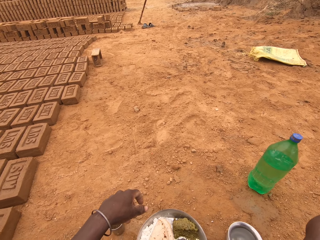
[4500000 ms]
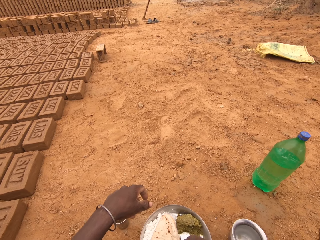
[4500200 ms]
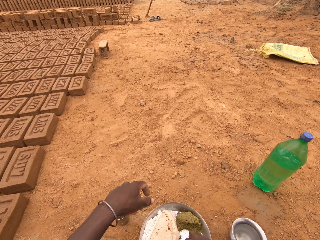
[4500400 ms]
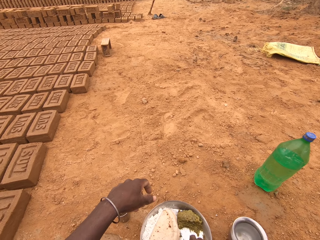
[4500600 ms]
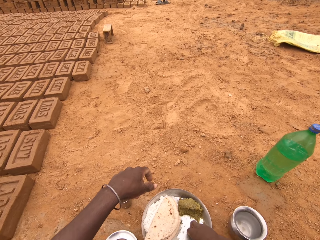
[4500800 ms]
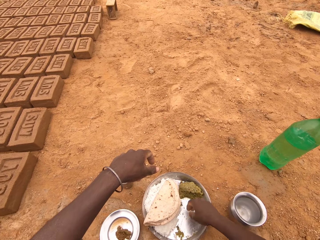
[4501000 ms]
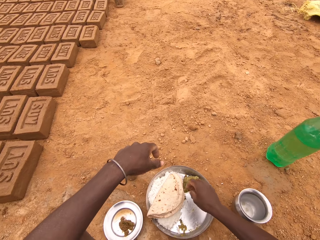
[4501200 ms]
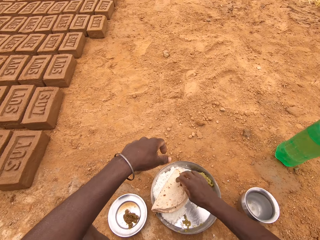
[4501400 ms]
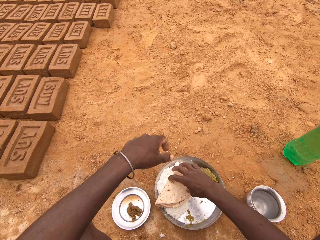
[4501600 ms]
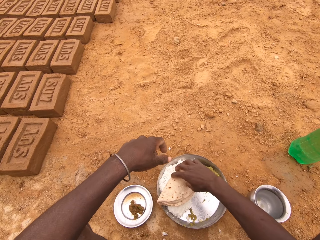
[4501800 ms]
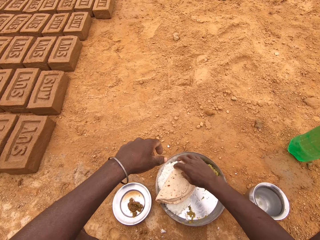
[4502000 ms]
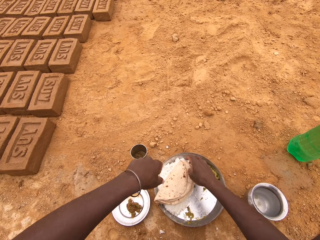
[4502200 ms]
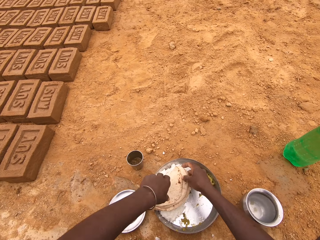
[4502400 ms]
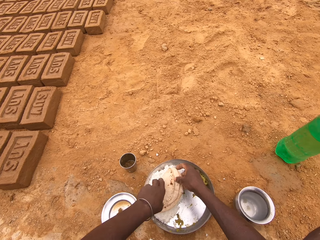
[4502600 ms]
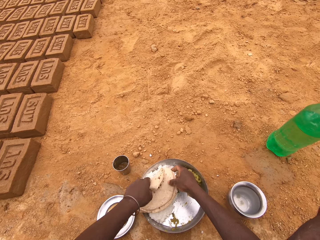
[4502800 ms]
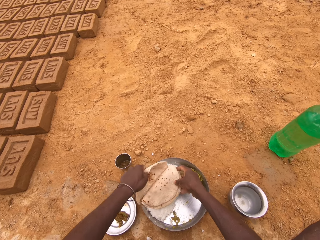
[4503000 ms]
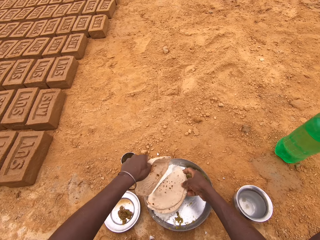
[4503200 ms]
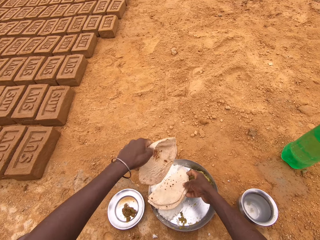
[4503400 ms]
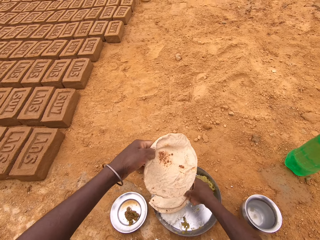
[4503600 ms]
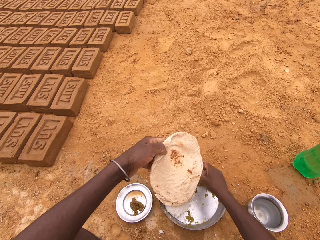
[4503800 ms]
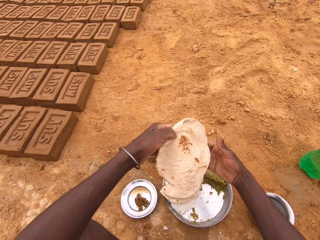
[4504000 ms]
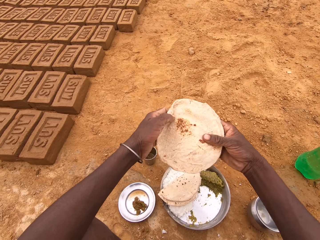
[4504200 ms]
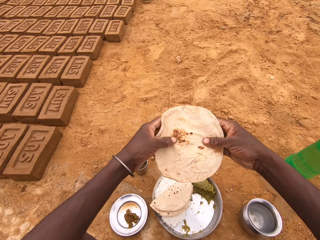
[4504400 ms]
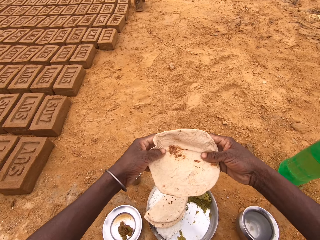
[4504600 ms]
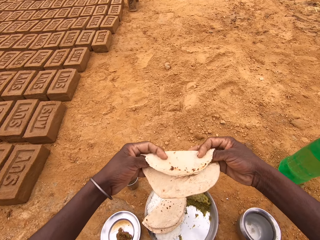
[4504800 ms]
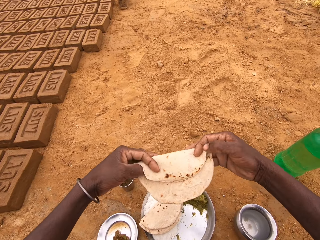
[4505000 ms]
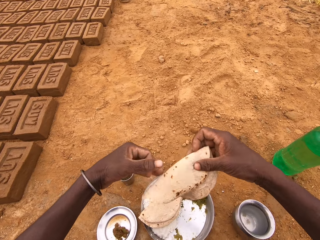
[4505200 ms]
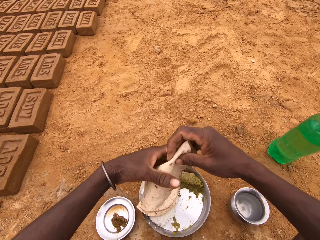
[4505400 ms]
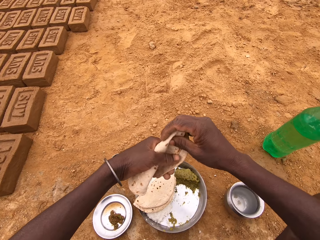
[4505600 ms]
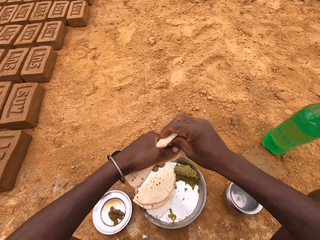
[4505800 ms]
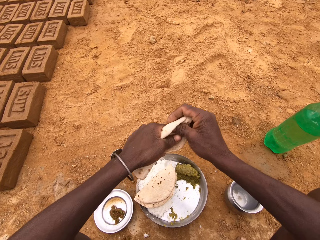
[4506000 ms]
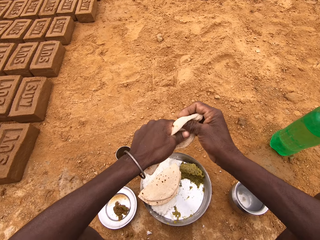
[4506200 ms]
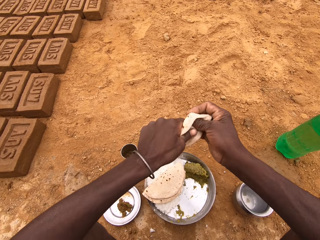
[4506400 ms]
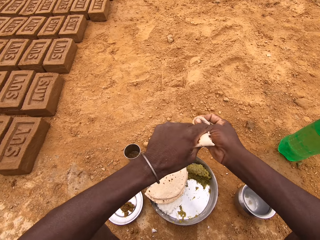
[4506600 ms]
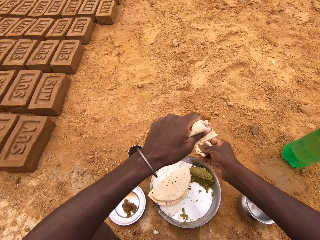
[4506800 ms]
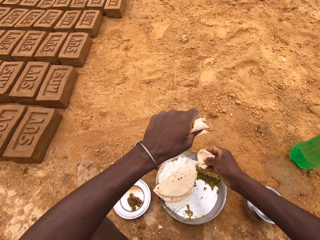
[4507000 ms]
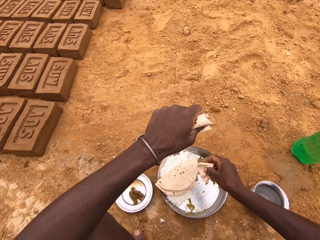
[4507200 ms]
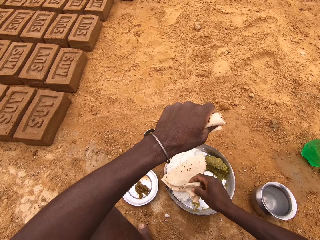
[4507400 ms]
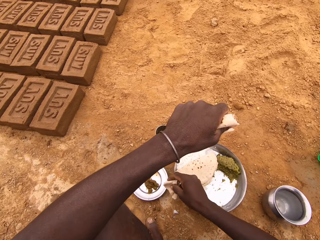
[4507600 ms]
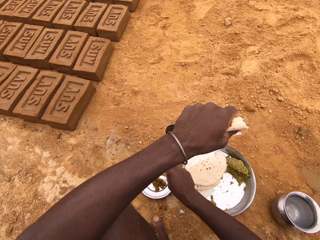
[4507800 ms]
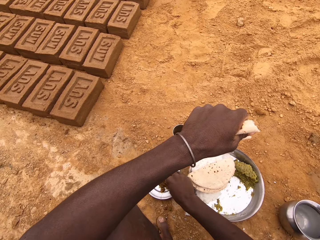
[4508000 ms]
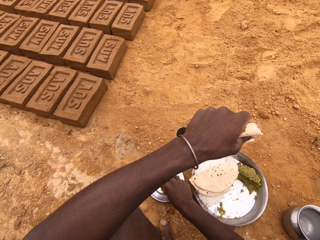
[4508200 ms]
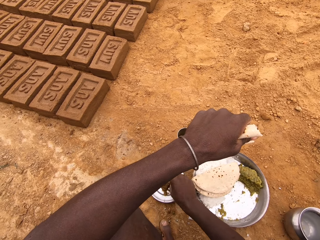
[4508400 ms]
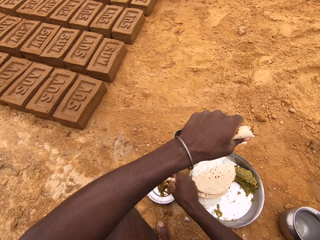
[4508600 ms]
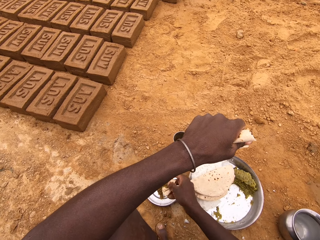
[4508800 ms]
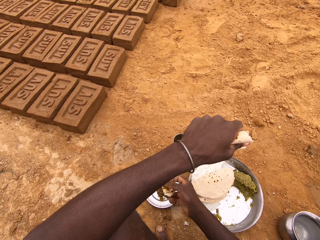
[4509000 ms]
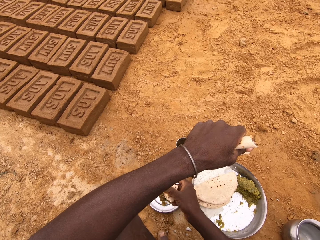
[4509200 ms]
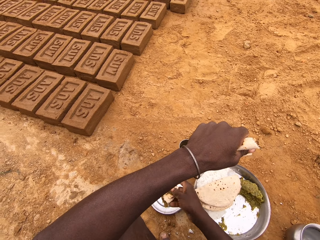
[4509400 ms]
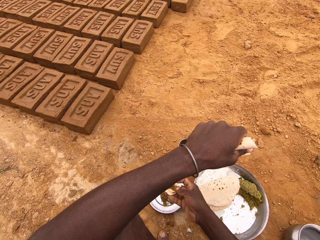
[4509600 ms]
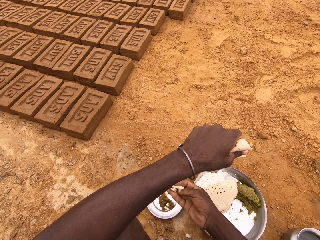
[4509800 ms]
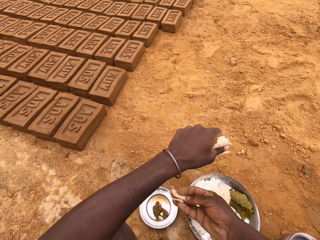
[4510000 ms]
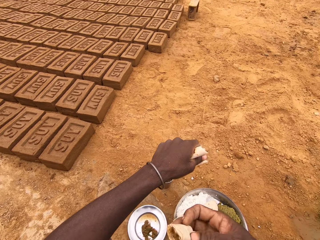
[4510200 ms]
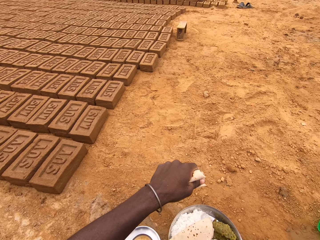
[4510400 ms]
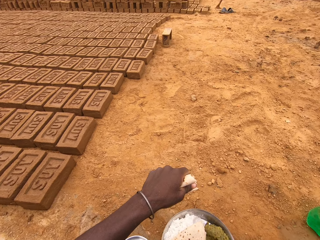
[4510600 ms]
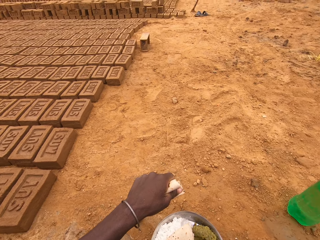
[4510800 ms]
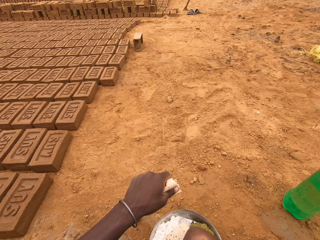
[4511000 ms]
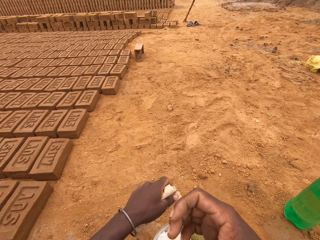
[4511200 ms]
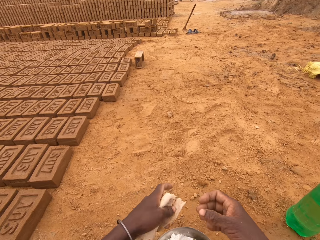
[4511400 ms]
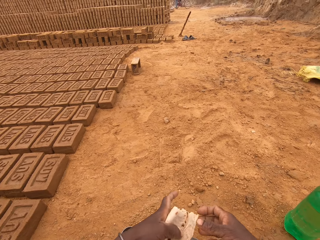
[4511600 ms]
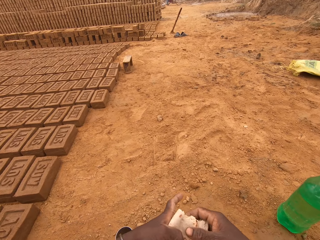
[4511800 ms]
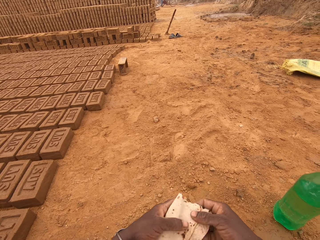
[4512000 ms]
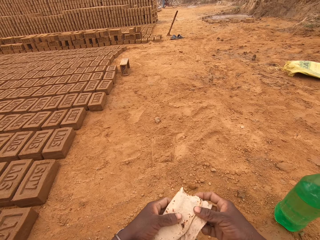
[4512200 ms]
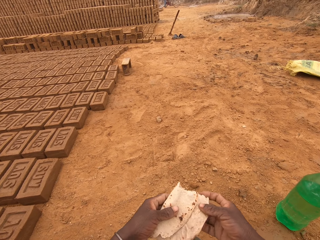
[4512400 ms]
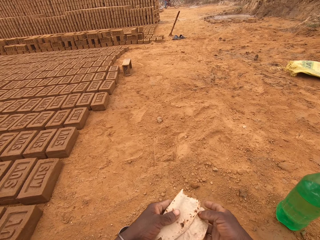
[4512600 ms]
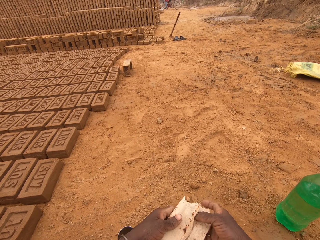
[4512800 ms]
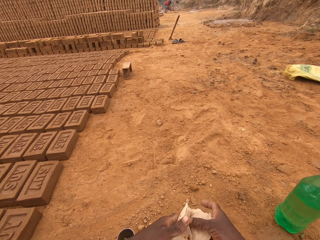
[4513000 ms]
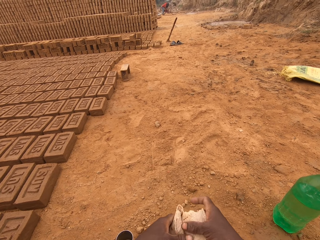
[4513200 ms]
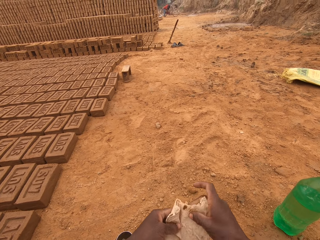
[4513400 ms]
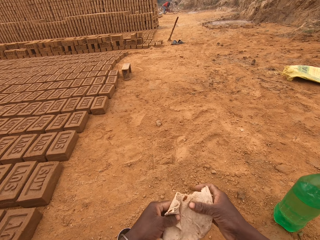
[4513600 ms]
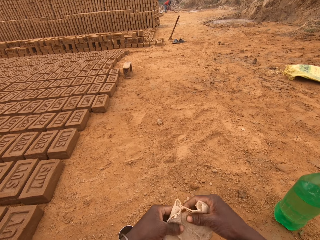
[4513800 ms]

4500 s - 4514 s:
The camera wearer picks up another flatbread. They fold the bread. They tear the bread. They put the flatbread in the vegetable. They put the food in the mouth.

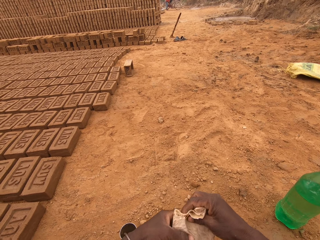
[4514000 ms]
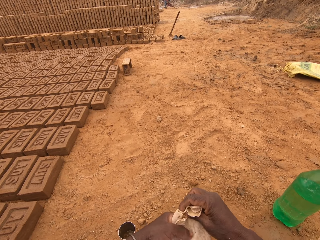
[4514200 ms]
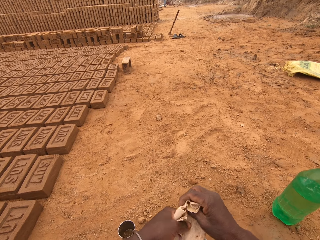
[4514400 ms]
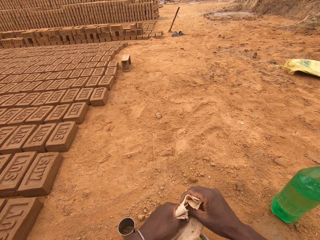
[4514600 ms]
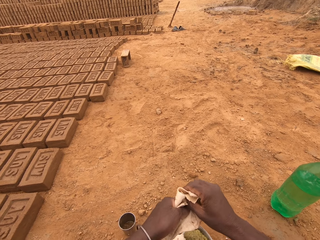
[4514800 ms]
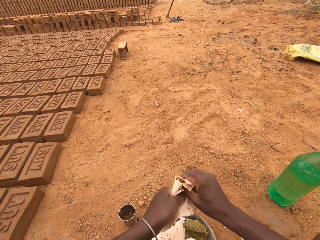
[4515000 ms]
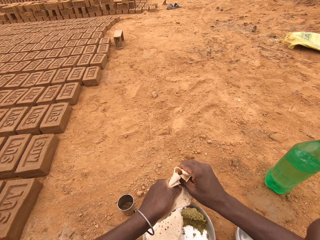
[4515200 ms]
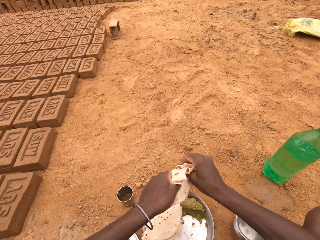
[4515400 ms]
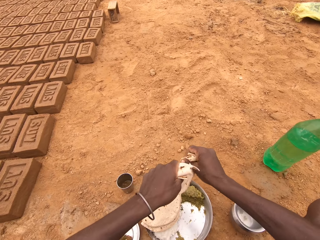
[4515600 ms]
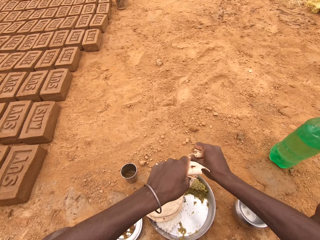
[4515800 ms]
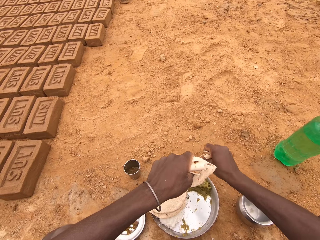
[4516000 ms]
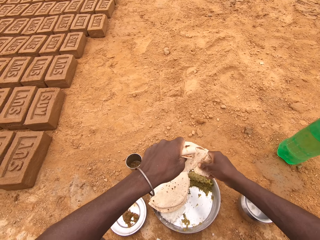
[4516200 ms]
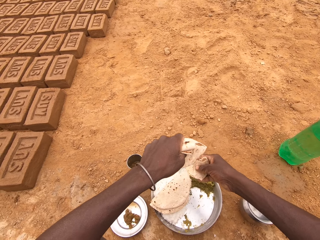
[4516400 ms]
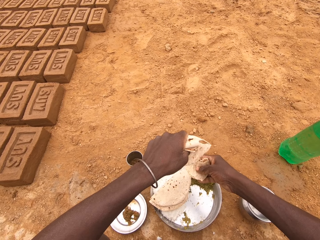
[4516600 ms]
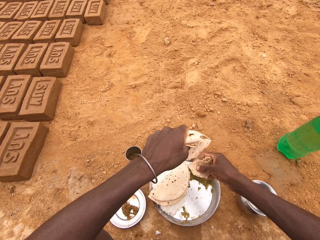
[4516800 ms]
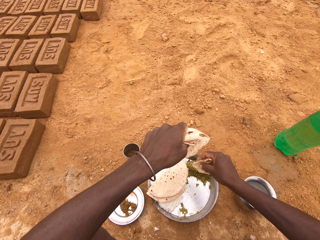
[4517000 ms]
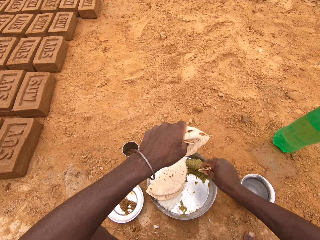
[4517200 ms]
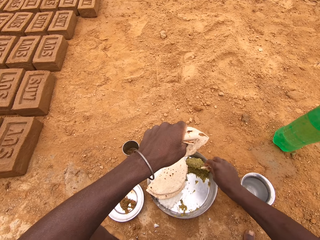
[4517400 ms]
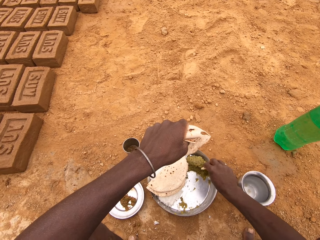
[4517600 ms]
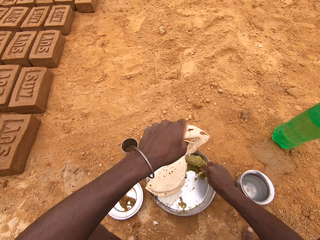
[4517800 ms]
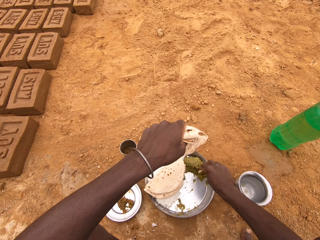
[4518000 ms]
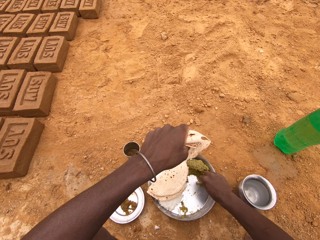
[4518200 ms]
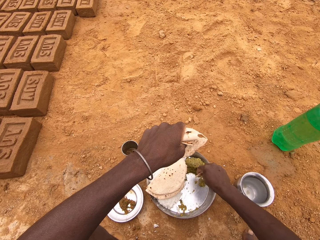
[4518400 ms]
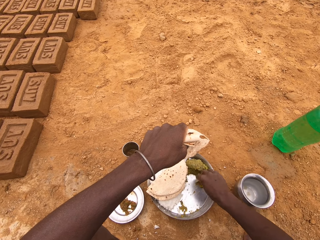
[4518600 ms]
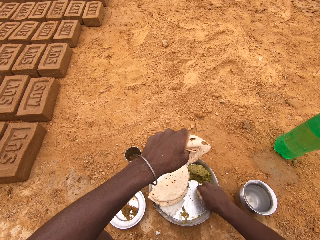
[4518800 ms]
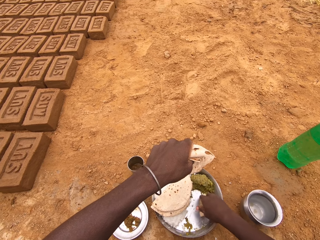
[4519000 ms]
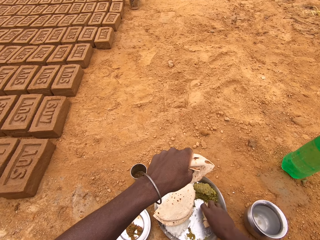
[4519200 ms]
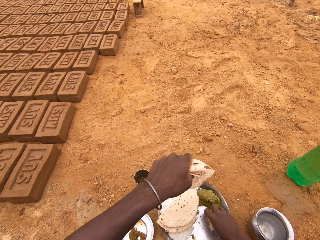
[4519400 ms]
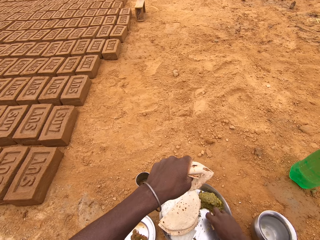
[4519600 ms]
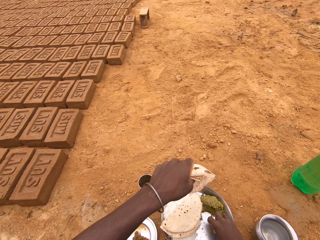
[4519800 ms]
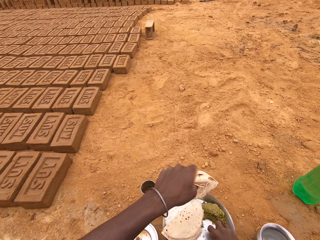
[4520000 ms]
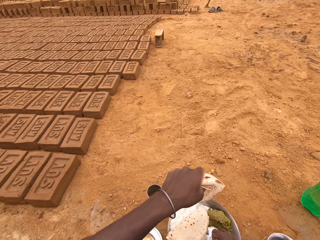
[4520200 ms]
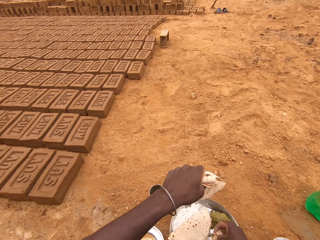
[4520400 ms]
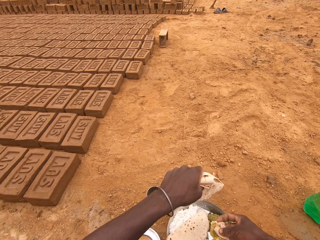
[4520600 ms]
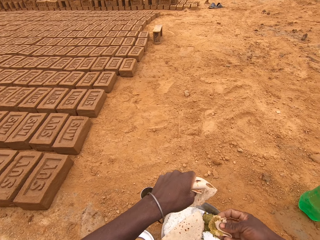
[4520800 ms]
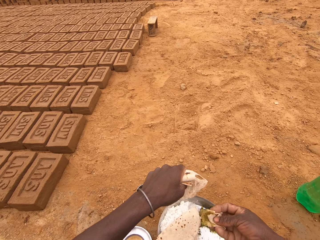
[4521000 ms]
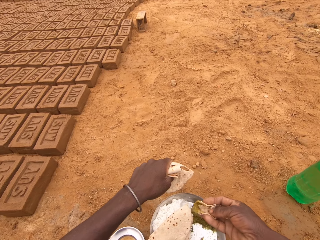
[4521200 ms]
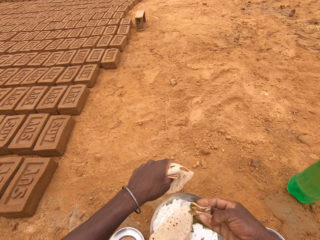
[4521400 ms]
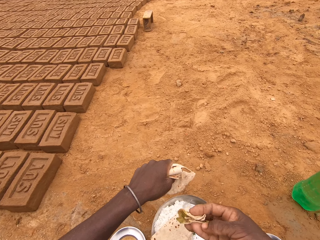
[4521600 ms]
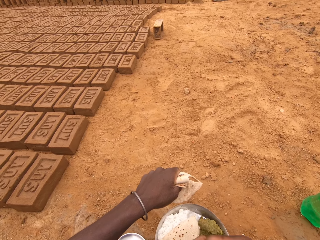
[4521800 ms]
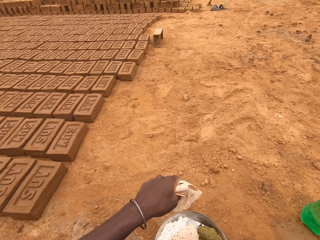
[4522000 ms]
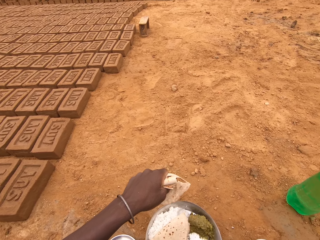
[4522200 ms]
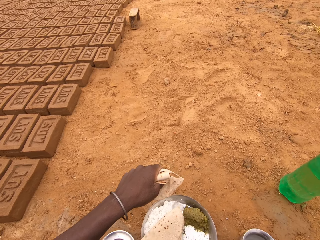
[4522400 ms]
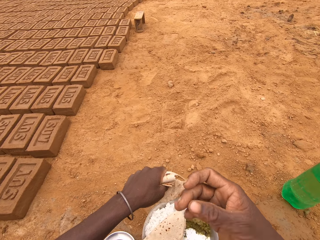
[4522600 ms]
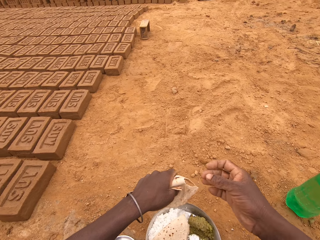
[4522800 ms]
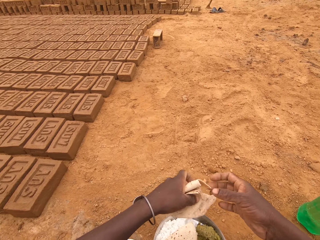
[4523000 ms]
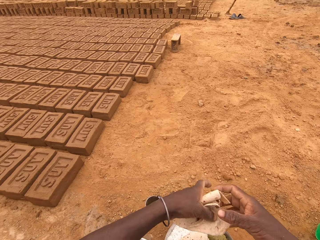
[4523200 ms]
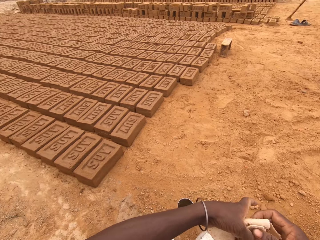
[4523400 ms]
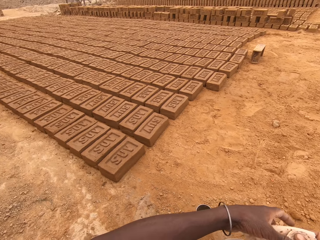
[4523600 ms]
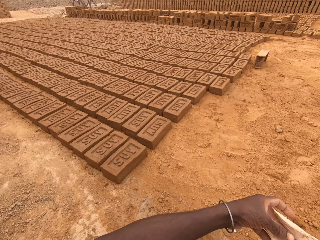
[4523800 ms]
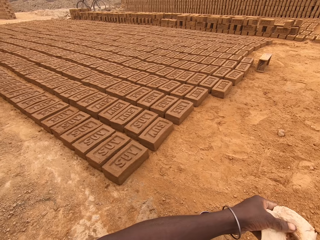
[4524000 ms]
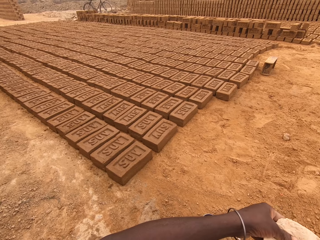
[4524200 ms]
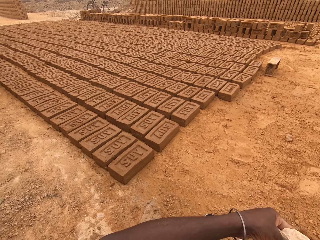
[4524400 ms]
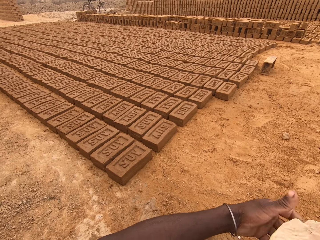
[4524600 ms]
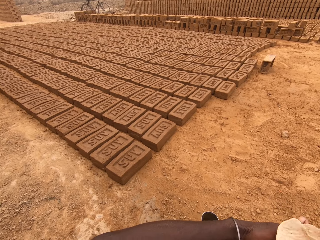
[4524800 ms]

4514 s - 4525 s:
The camera wearer tears the flatbread. They put the flatbread in the vegetable. They put the food in the mouth.
